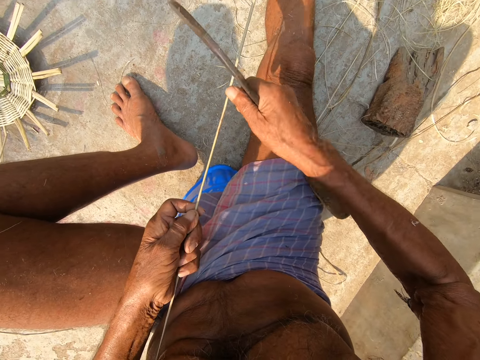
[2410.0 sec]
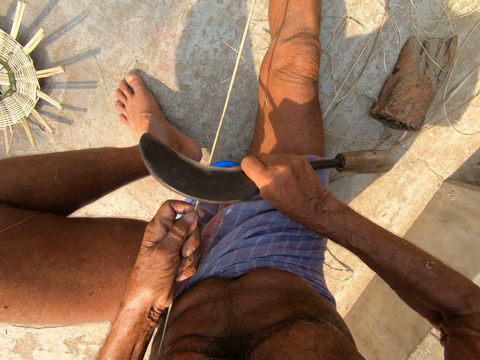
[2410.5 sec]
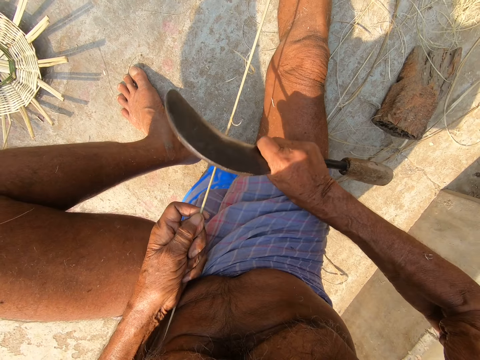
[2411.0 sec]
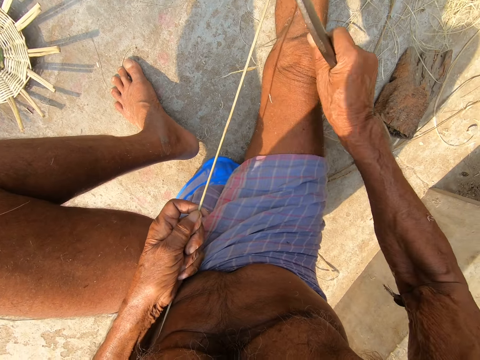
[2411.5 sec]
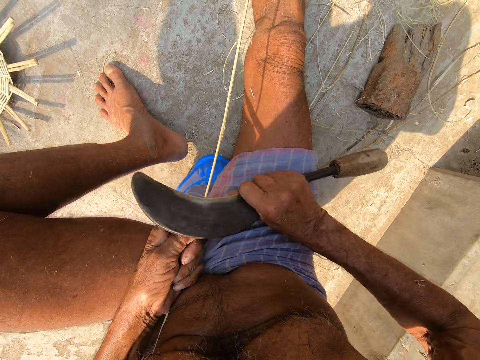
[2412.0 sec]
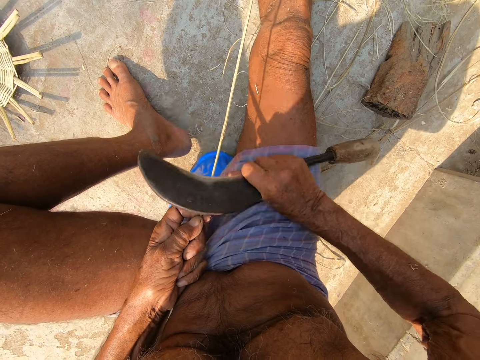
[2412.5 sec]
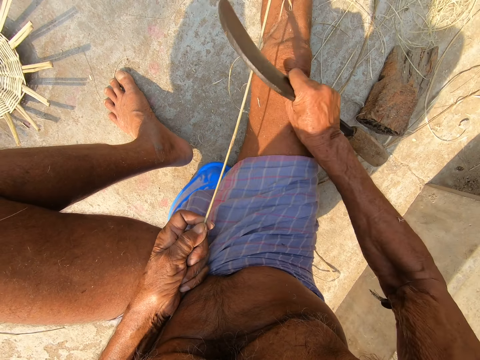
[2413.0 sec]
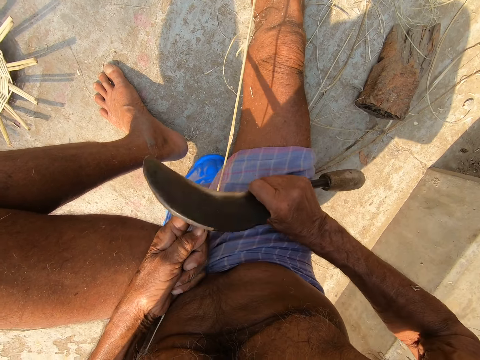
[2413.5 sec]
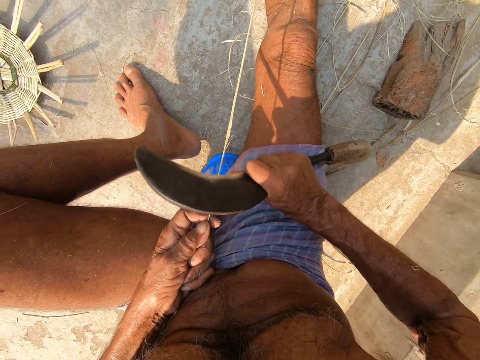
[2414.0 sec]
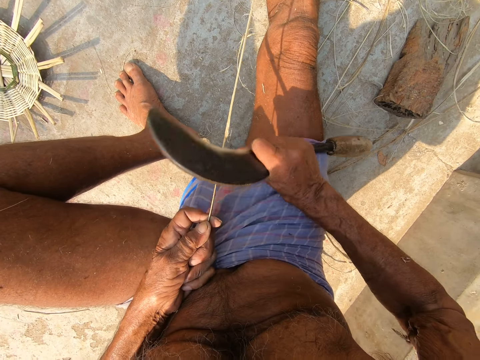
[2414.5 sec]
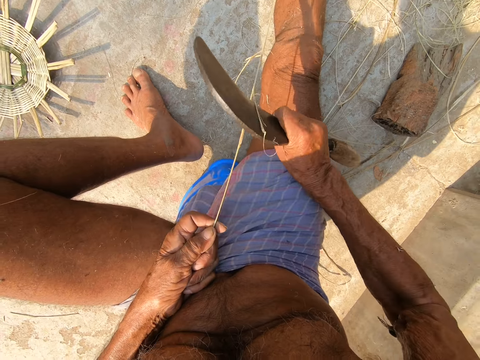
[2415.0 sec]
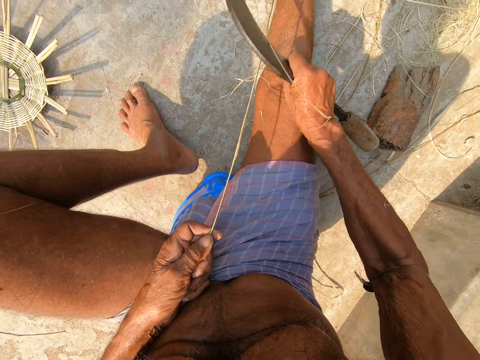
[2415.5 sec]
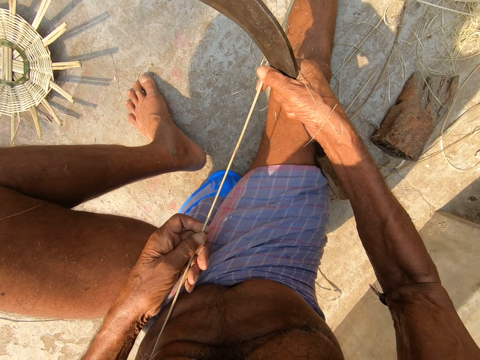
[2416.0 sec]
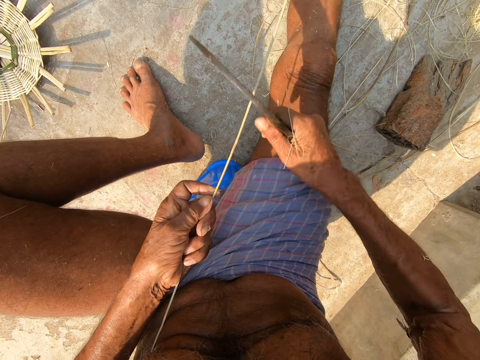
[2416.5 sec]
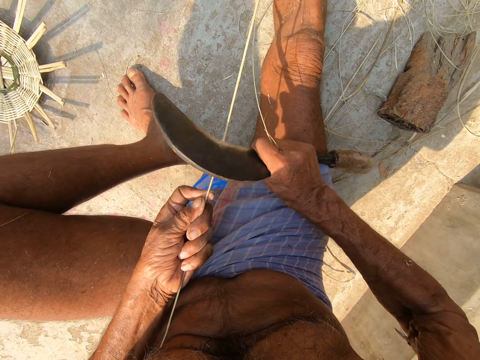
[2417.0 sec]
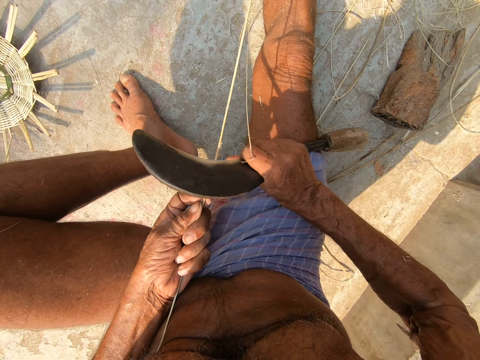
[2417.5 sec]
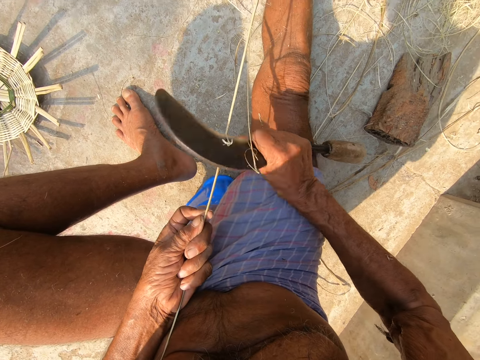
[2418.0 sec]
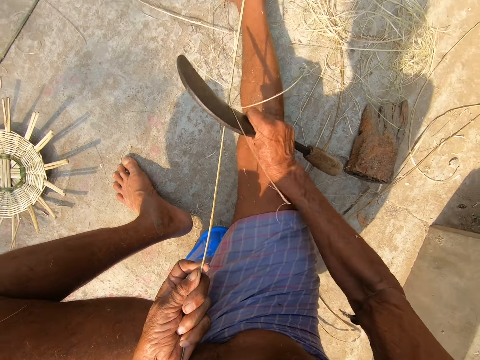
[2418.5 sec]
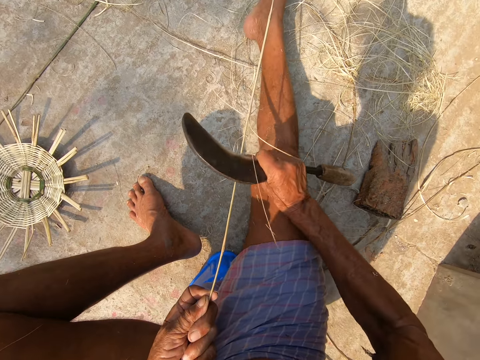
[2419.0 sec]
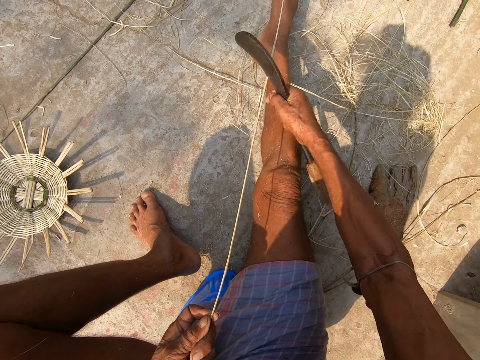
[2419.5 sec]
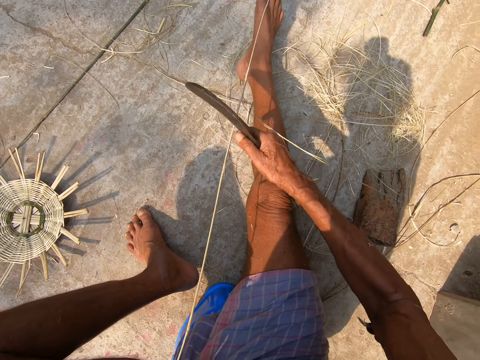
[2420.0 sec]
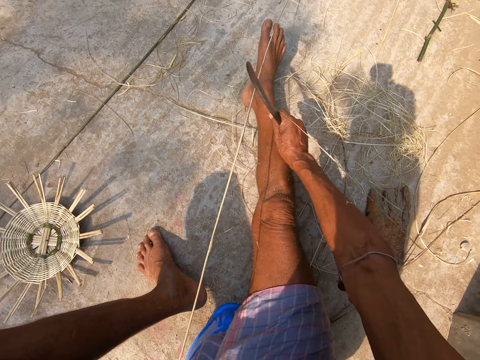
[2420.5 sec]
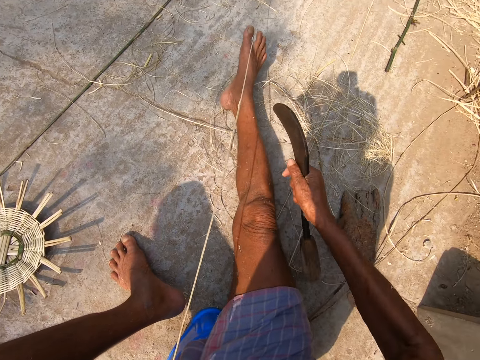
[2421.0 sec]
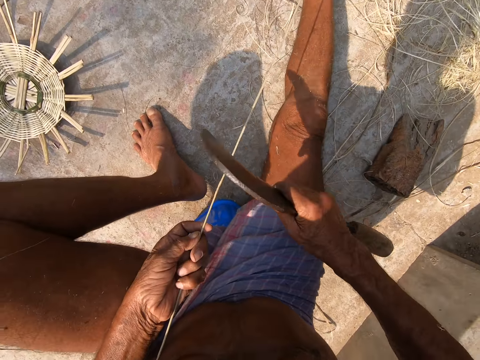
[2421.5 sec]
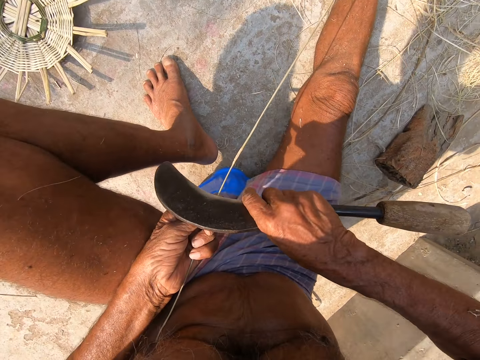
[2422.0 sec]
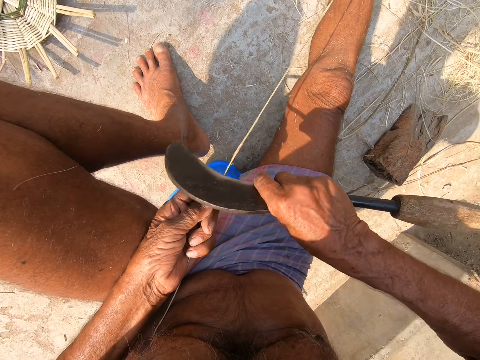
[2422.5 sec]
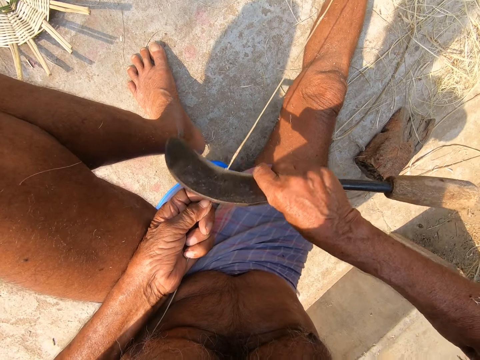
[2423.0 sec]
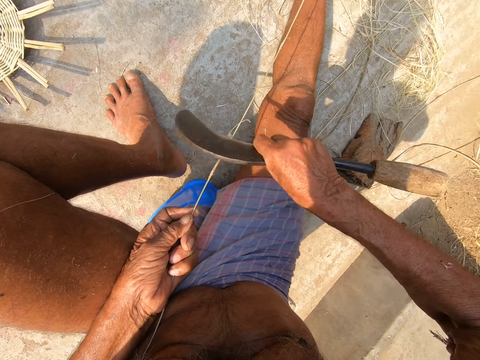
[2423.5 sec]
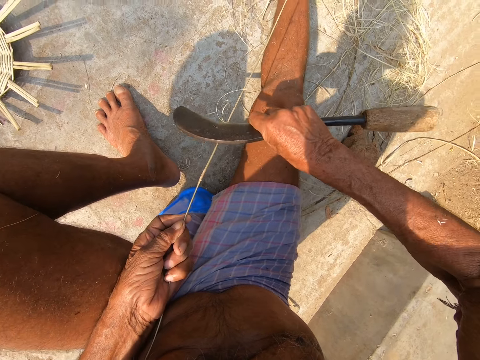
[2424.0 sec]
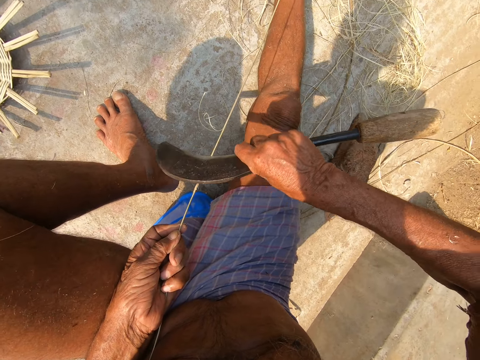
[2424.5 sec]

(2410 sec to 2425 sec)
The camera wearer moves his left hand forward. He moves his left hand forward again. He sharpens a stick. He straightens the twig with his left hand and right leg.

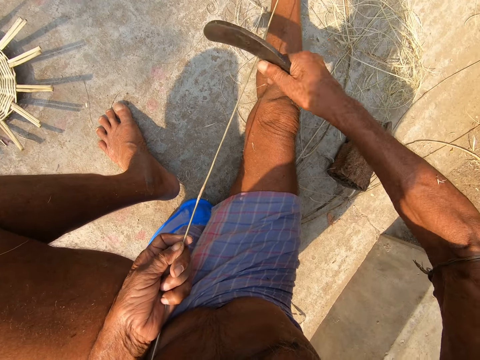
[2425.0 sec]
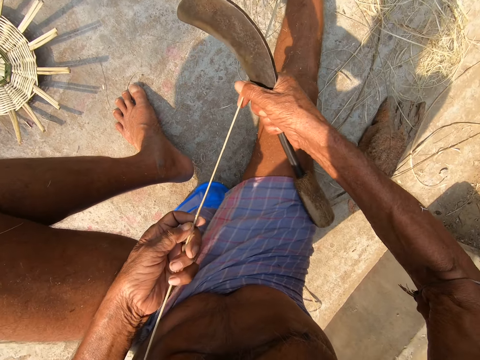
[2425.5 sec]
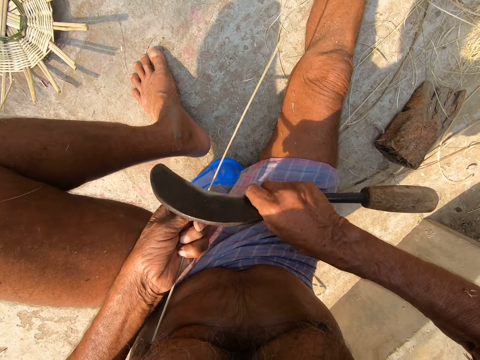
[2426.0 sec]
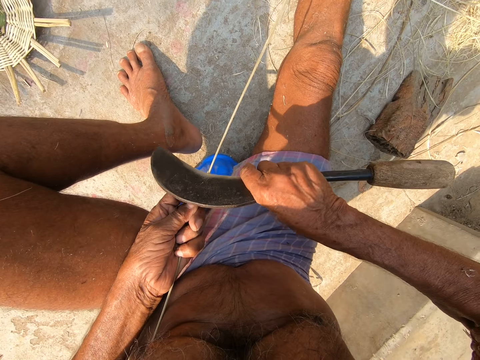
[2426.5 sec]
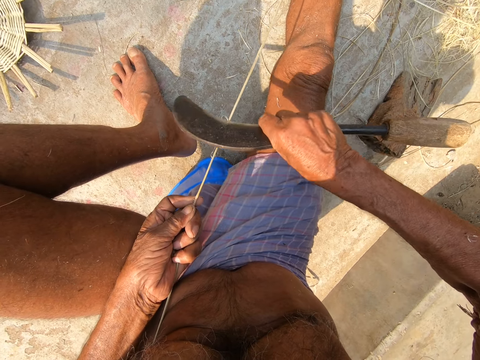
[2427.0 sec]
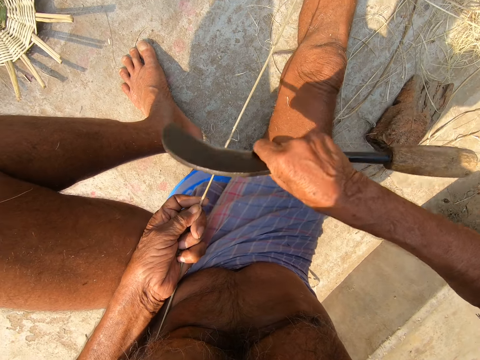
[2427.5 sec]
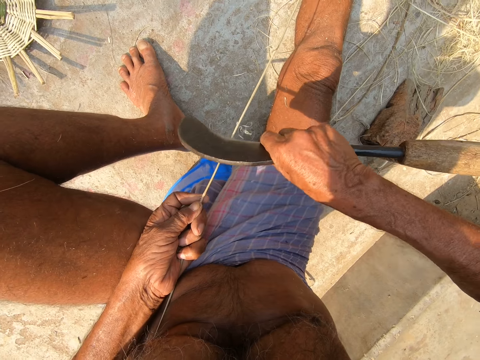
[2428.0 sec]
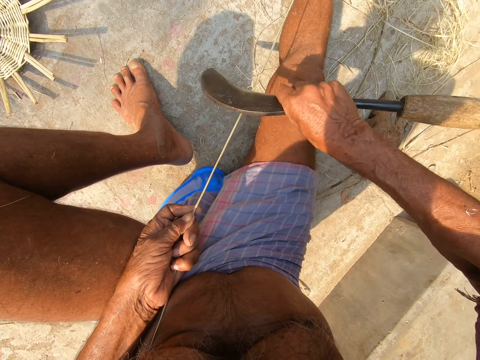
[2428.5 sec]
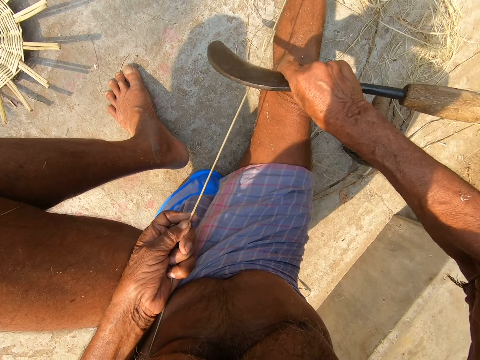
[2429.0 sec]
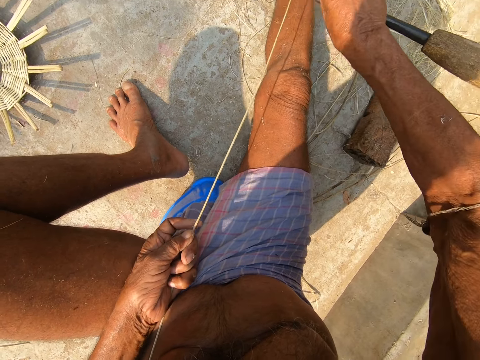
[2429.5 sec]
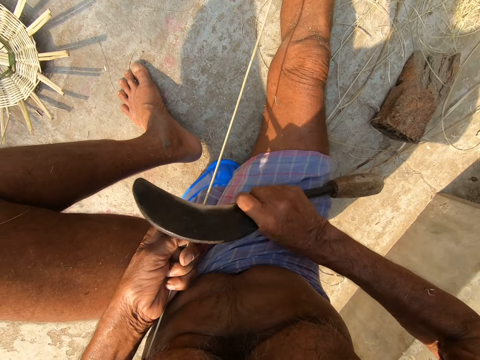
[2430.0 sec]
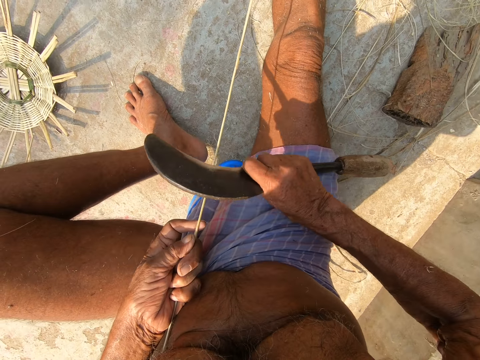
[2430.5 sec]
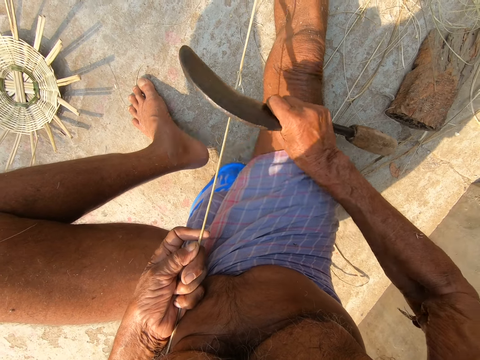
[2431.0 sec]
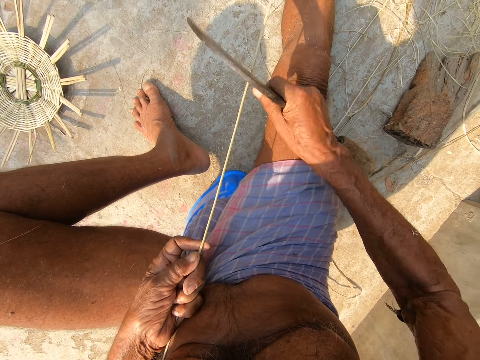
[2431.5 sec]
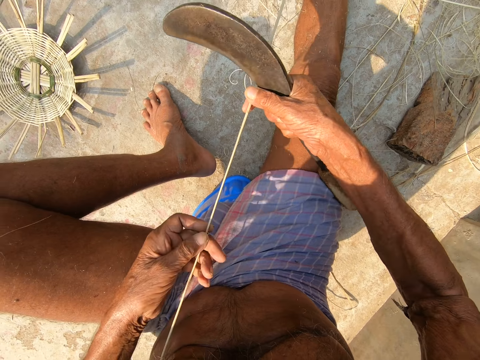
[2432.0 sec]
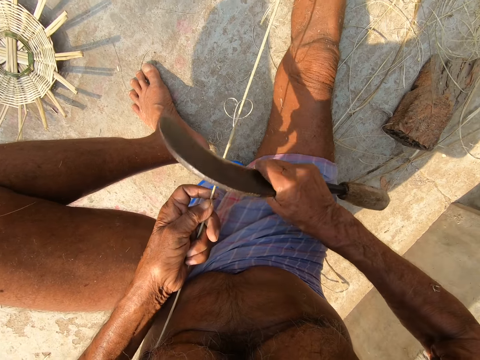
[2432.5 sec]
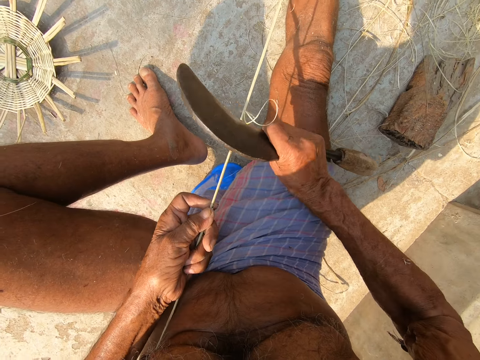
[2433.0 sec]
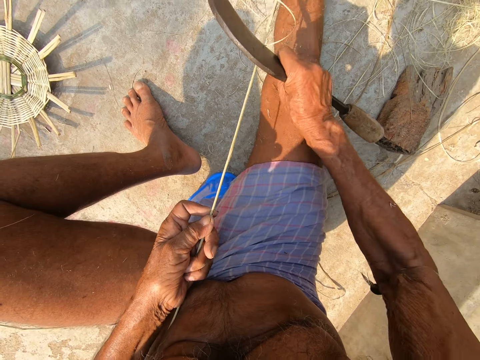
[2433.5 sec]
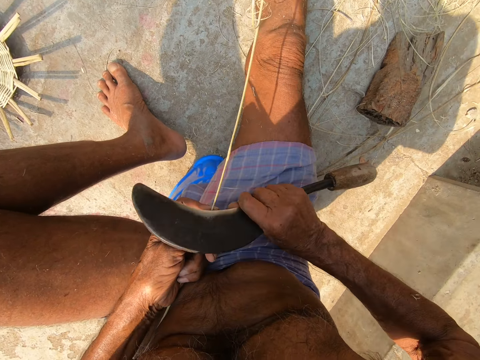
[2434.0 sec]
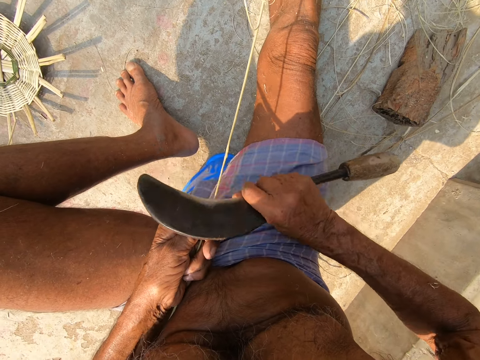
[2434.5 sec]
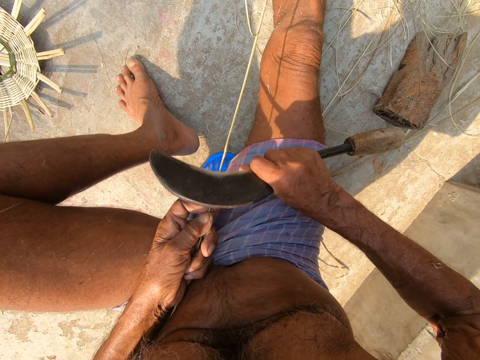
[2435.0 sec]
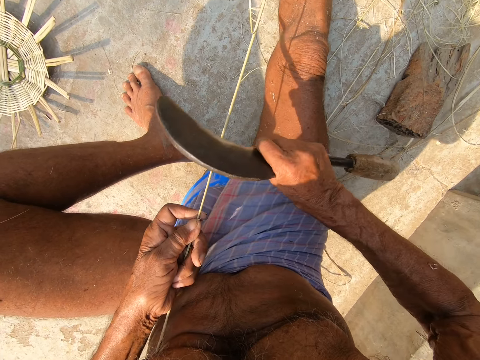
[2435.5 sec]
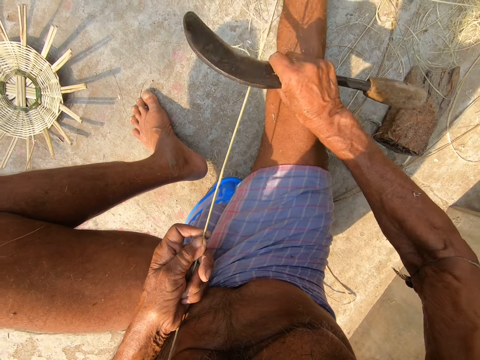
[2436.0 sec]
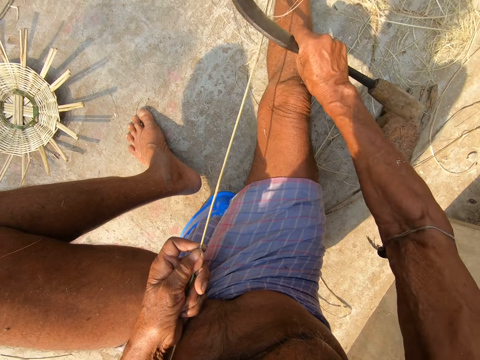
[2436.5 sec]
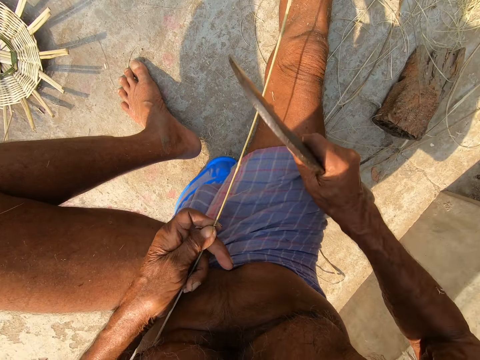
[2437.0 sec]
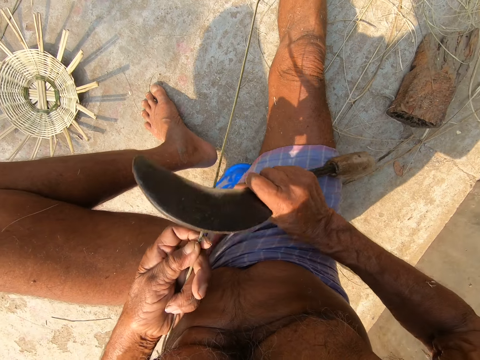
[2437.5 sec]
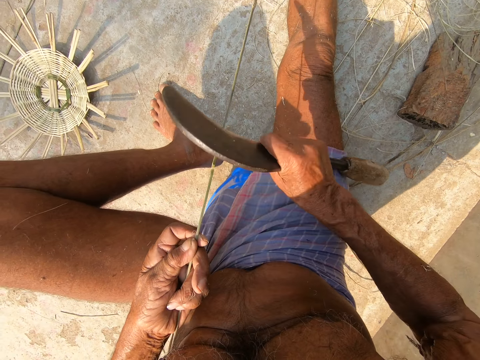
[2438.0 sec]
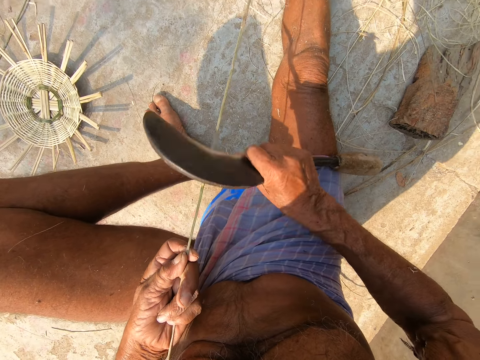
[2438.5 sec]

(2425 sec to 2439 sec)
The camera wearer moves his left hand forward. He sharpens a stick.
